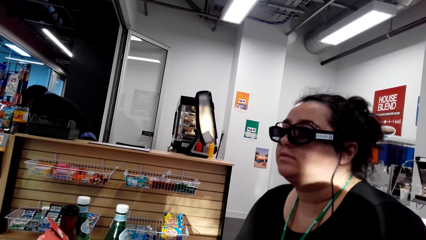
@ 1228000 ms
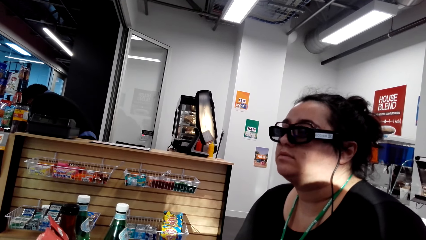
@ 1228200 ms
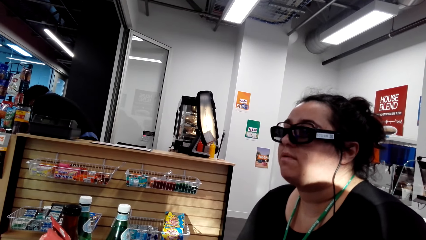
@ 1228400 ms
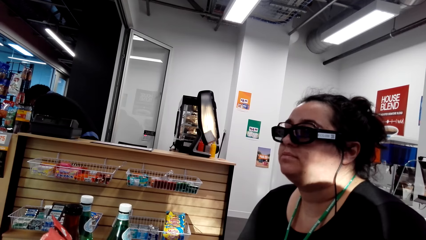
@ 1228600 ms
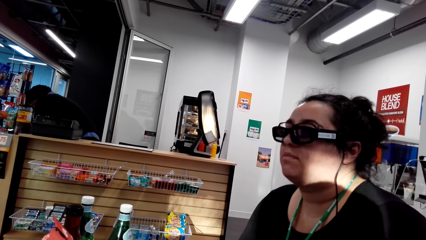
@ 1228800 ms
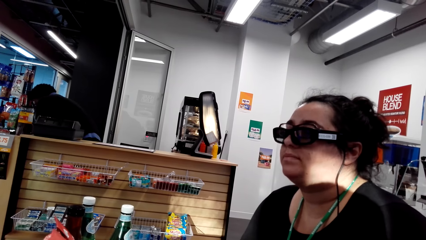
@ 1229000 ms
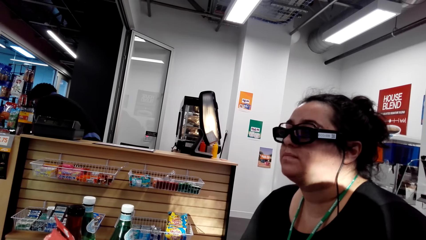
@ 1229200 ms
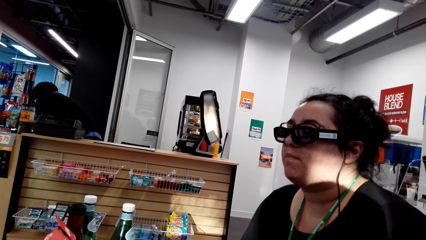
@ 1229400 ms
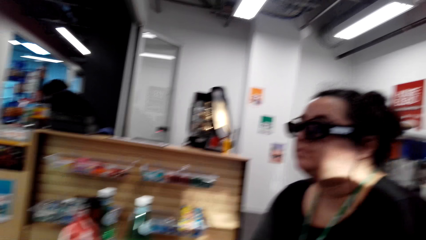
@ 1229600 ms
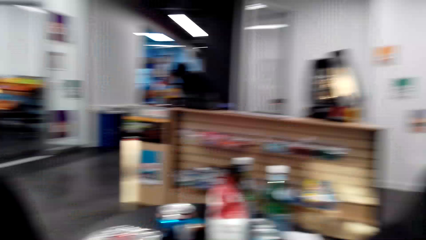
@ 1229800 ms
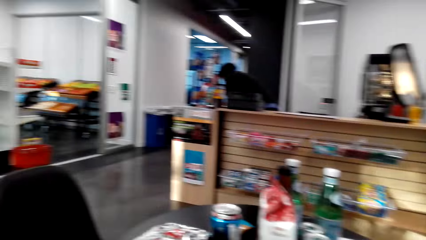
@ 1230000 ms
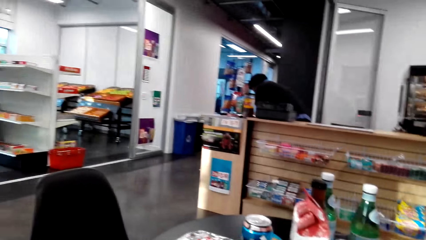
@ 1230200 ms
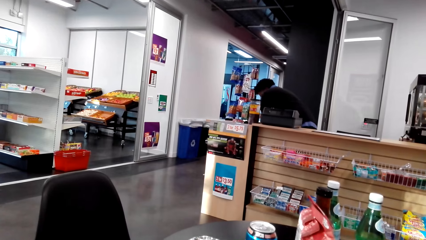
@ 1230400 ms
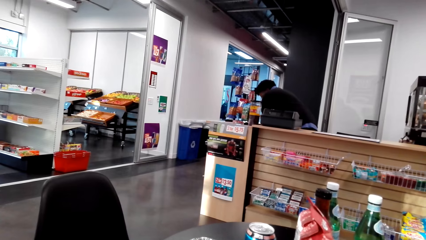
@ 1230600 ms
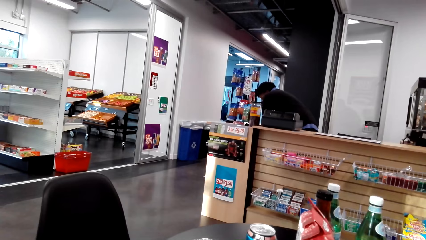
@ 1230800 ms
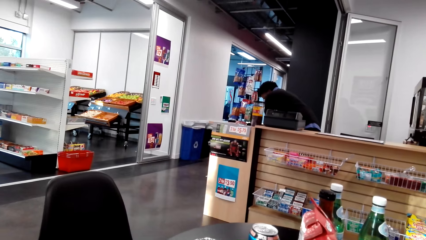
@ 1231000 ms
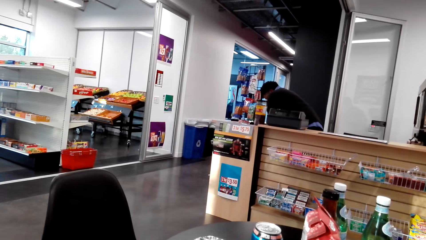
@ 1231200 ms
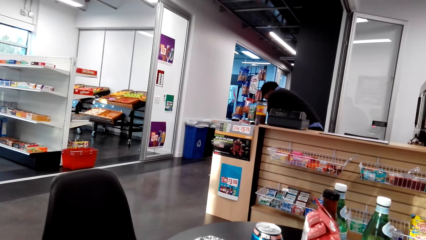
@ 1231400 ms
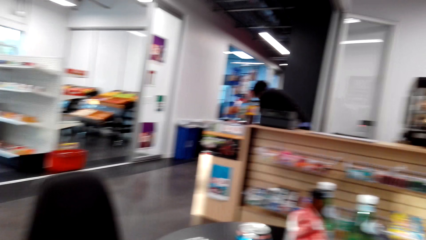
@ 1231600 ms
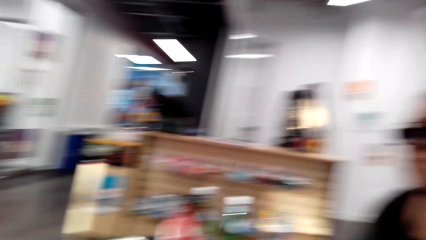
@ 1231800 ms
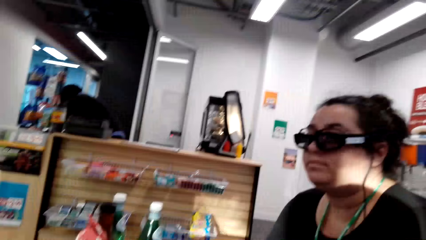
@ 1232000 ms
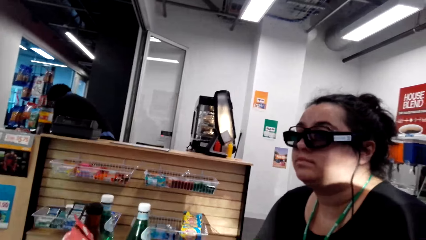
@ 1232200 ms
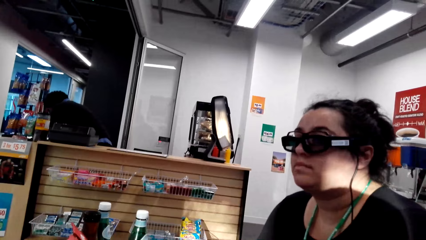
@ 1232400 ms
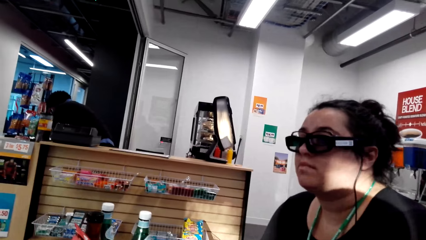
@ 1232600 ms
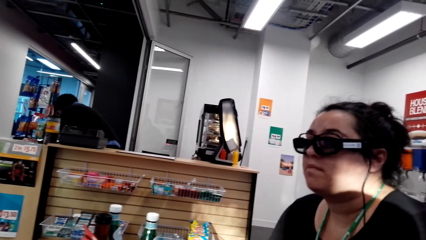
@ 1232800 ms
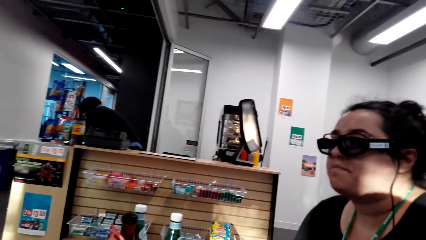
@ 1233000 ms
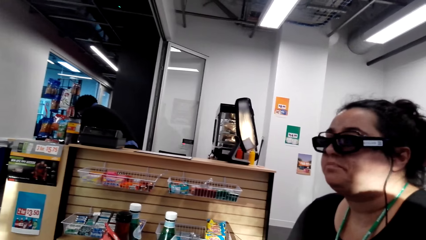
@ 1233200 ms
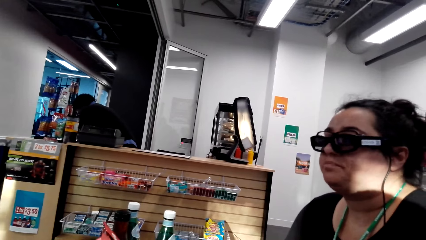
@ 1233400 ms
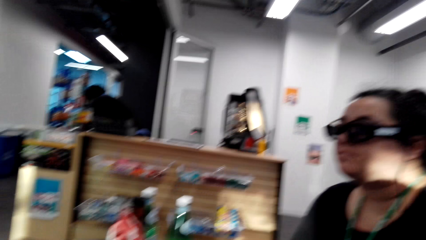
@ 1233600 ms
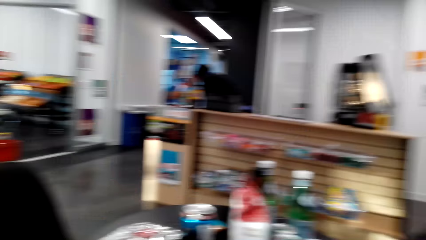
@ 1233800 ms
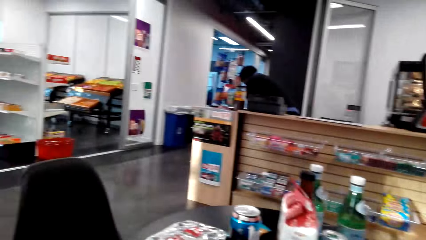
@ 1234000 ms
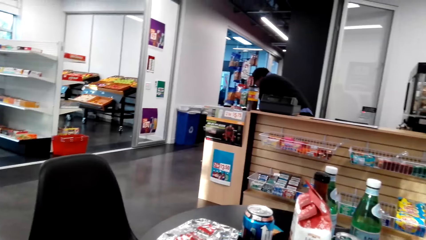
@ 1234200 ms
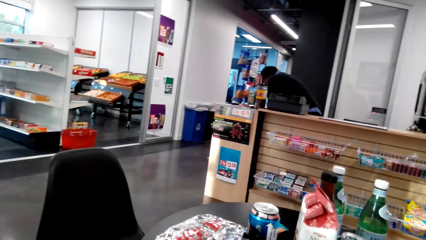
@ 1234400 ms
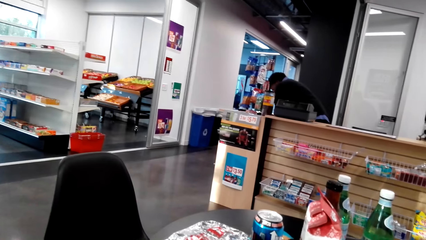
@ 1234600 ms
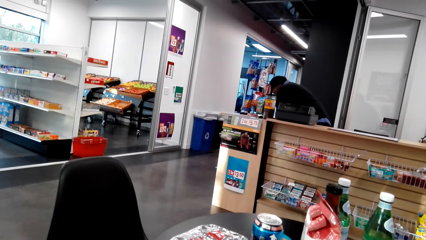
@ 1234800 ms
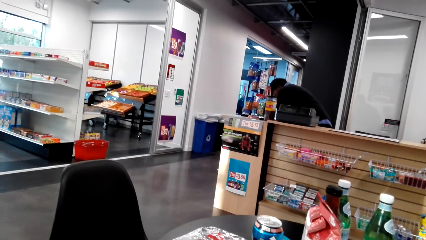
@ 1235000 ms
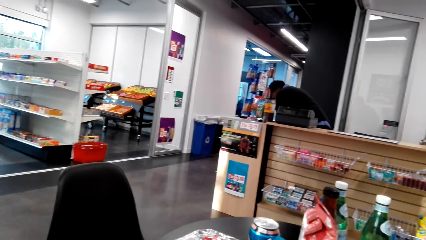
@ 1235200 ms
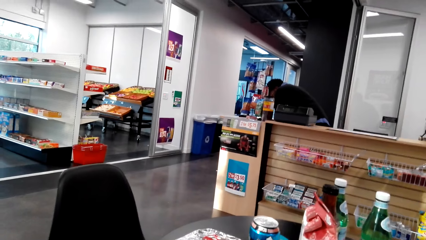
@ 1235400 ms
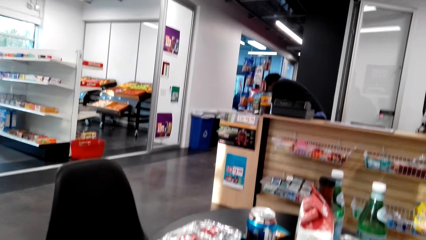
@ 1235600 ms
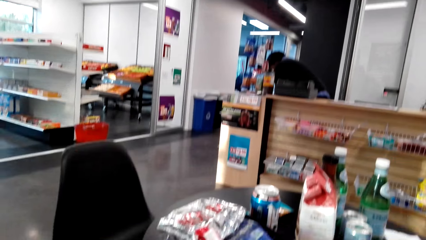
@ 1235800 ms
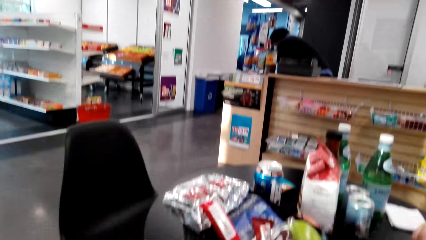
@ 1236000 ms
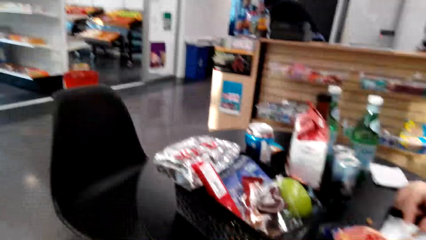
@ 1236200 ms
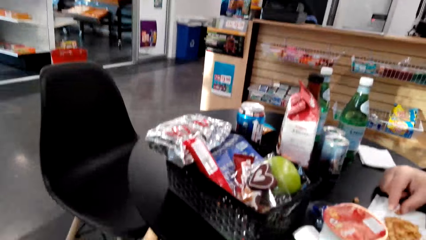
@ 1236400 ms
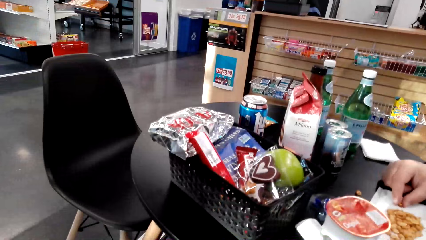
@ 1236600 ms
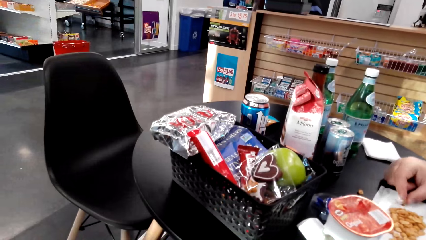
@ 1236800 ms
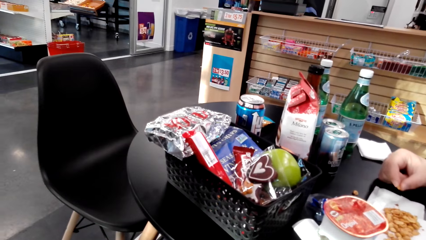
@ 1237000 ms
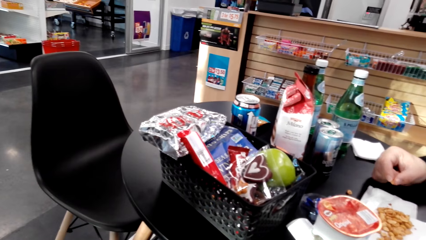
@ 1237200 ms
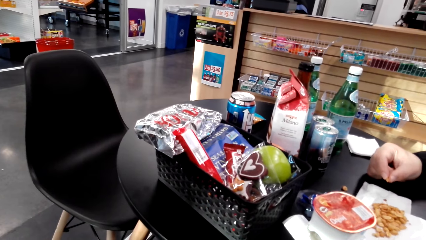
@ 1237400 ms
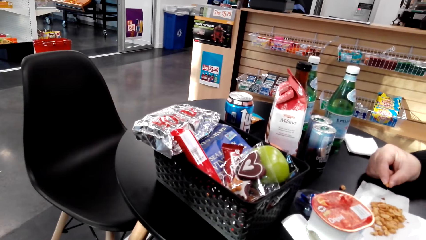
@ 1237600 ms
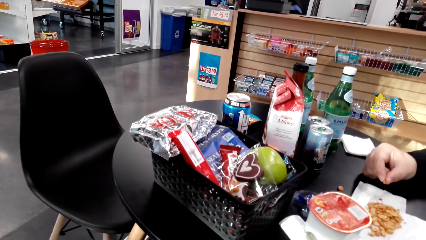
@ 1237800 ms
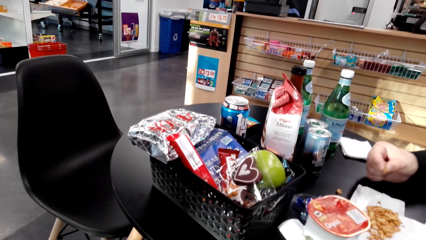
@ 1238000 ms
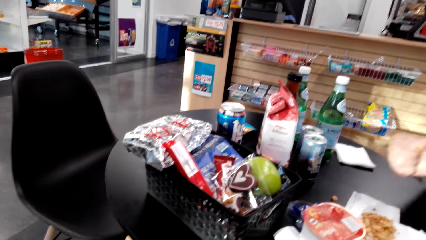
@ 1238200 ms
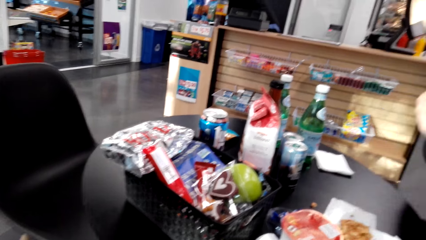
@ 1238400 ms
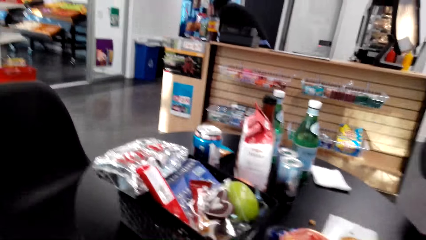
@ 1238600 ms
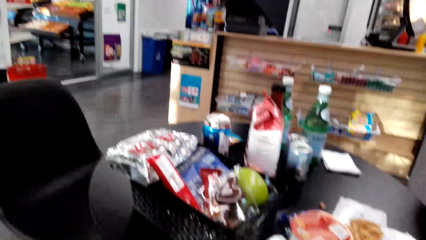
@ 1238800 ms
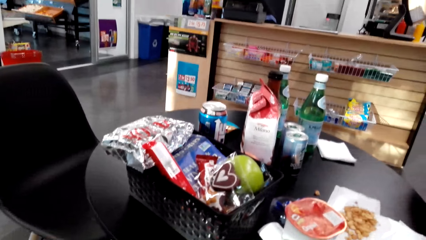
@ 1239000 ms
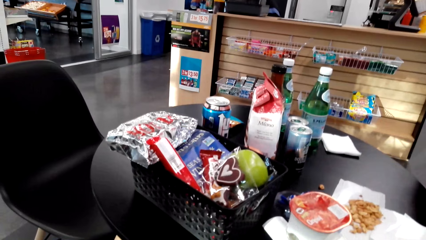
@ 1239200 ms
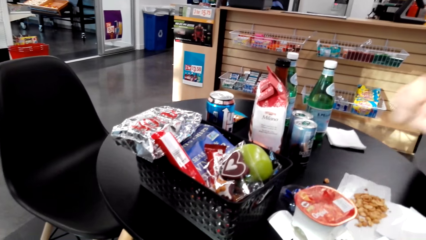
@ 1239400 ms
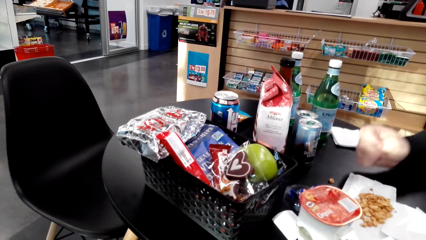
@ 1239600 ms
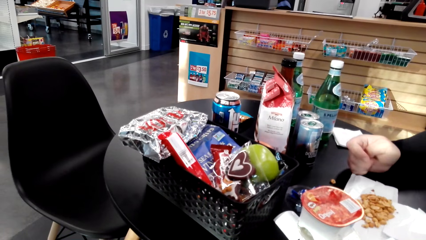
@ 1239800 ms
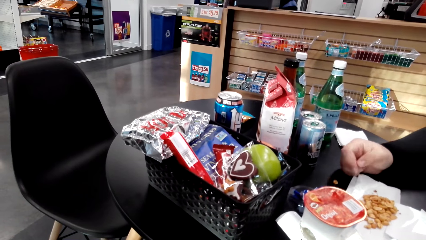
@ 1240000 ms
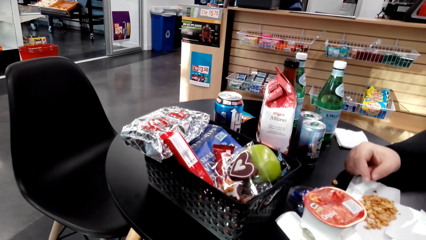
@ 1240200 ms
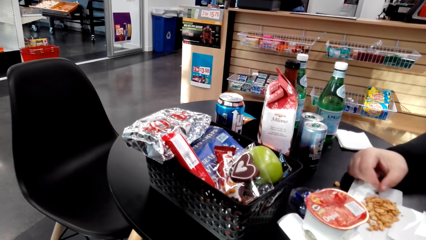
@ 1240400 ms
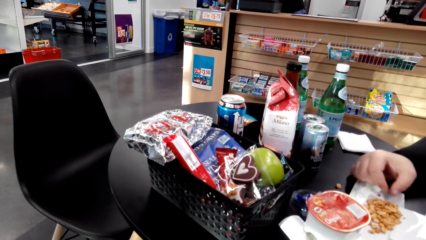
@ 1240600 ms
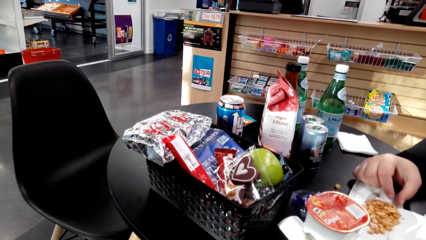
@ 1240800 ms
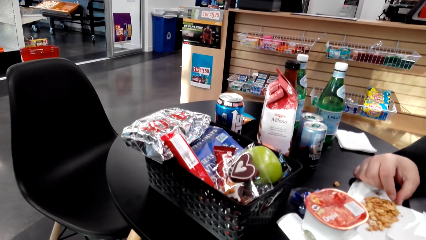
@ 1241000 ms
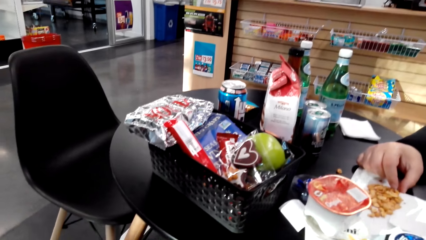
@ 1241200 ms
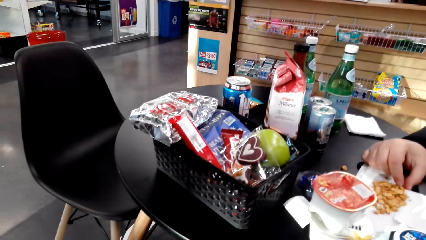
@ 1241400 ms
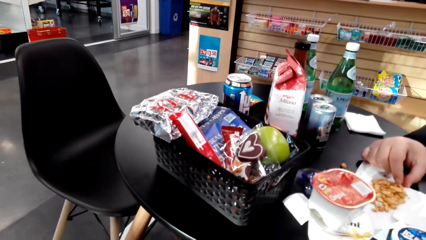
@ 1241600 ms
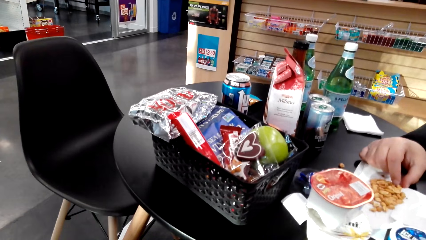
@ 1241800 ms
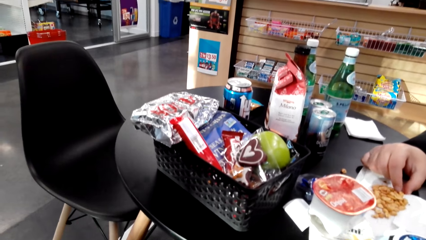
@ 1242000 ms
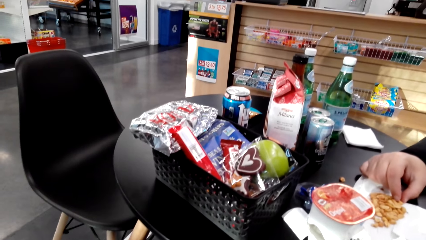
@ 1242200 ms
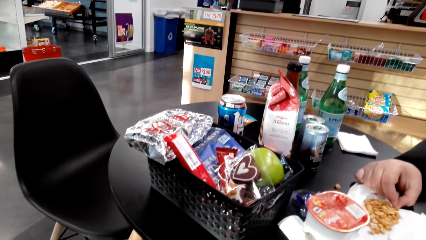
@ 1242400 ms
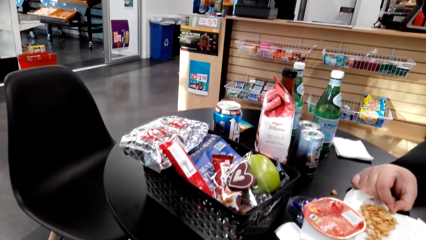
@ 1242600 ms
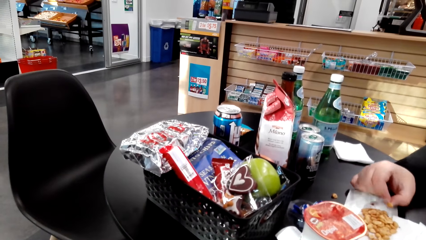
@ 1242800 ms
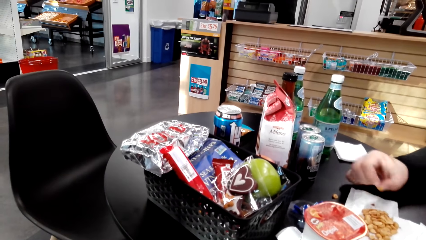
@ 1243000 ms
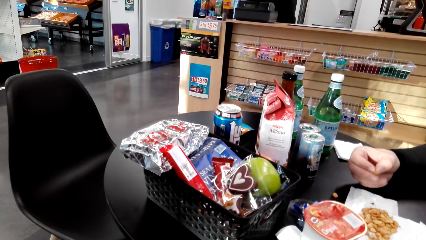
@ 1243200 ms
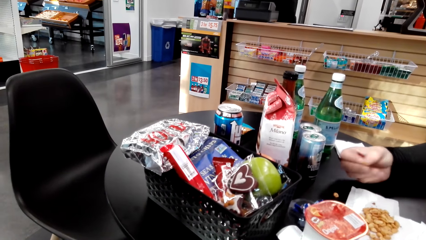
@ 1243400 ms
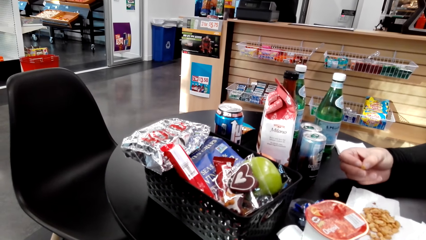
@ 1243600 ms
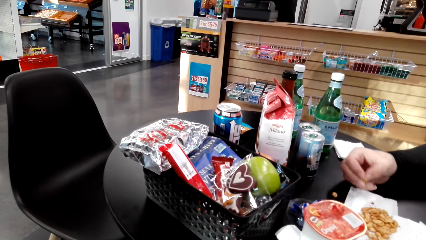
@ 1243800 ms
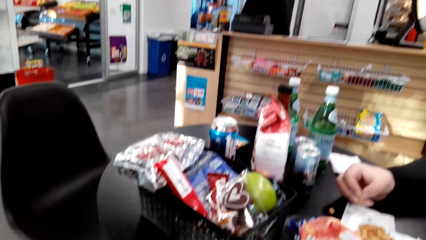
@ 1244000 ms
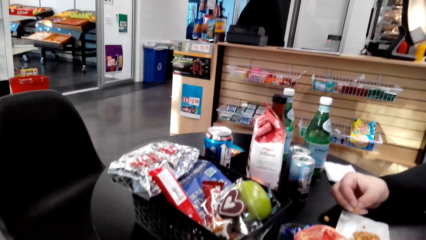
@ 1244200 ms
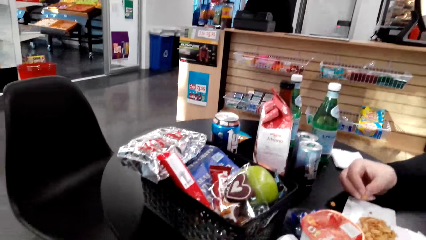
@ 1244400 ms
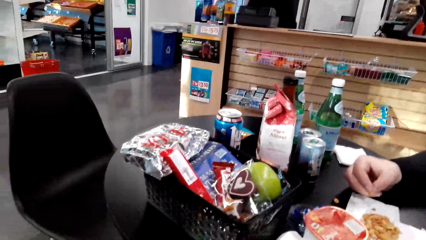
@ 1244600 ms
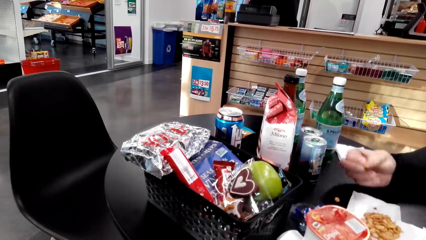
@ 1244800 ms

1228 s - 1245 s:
The camera wearer looks at the counter. A woman picks nuts.
